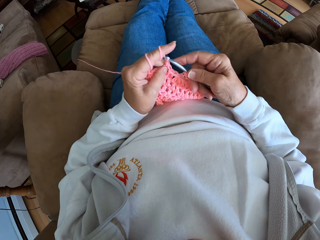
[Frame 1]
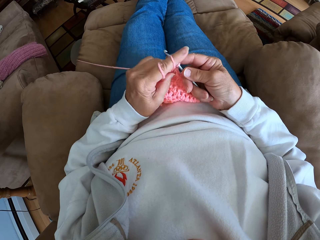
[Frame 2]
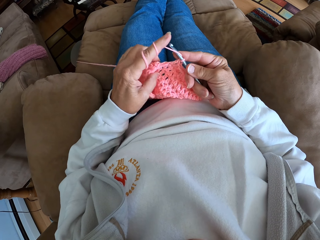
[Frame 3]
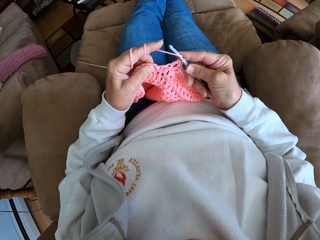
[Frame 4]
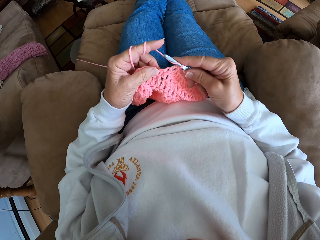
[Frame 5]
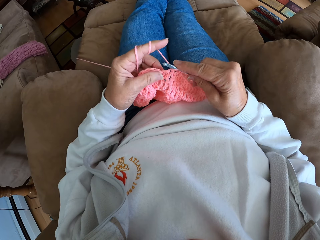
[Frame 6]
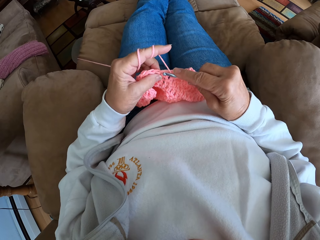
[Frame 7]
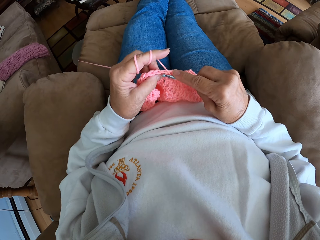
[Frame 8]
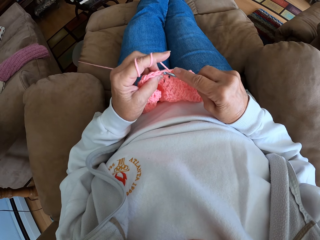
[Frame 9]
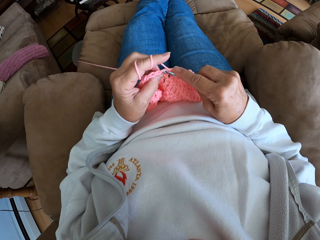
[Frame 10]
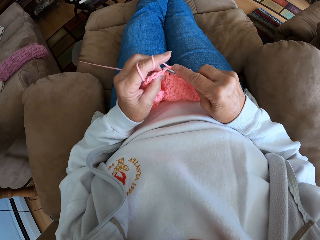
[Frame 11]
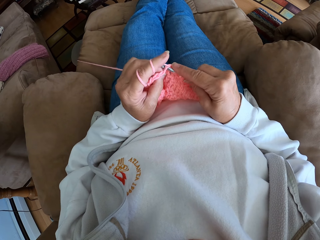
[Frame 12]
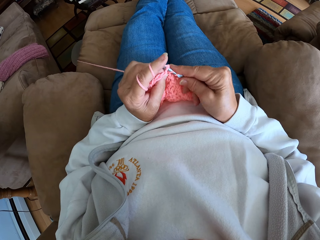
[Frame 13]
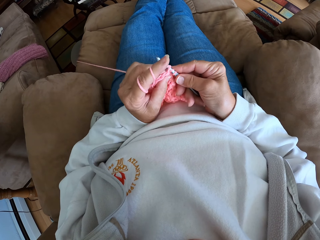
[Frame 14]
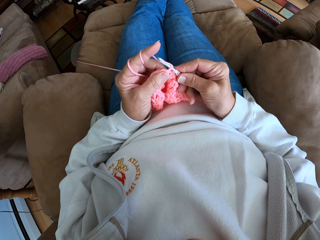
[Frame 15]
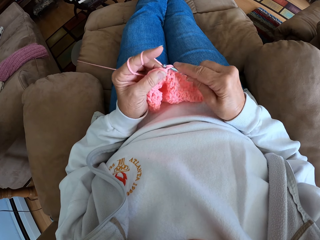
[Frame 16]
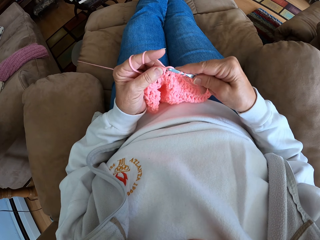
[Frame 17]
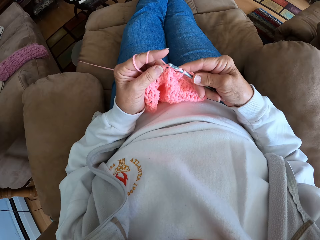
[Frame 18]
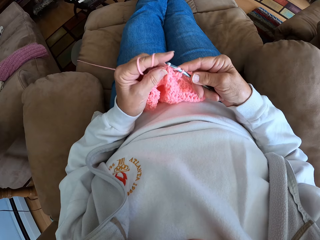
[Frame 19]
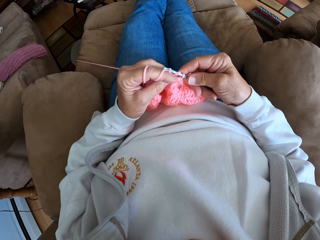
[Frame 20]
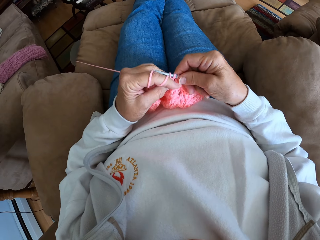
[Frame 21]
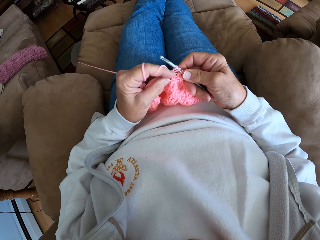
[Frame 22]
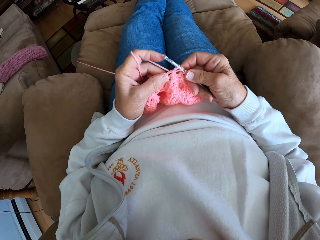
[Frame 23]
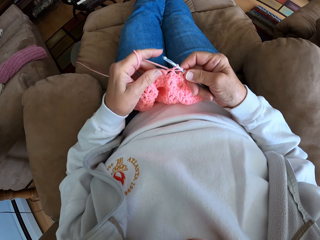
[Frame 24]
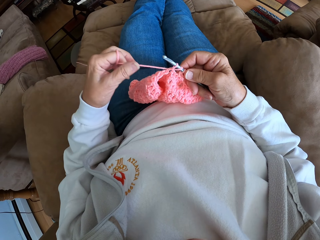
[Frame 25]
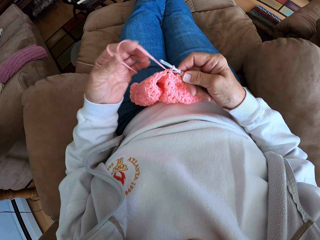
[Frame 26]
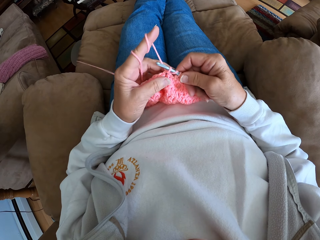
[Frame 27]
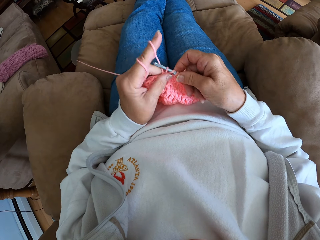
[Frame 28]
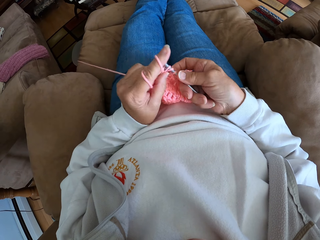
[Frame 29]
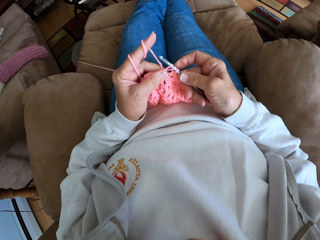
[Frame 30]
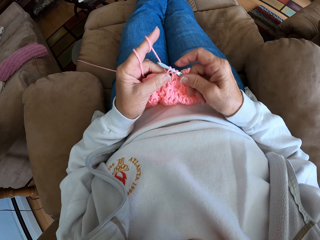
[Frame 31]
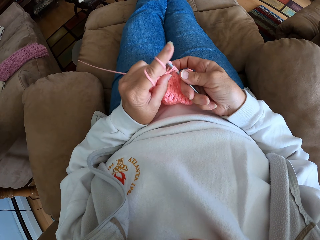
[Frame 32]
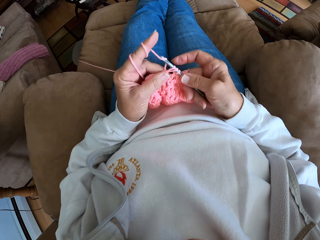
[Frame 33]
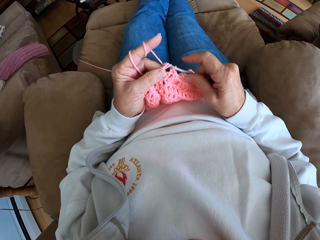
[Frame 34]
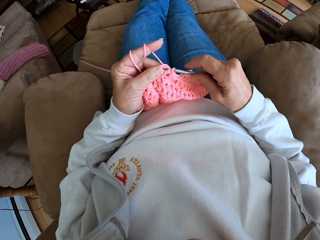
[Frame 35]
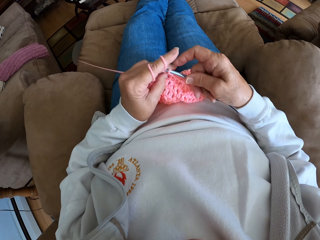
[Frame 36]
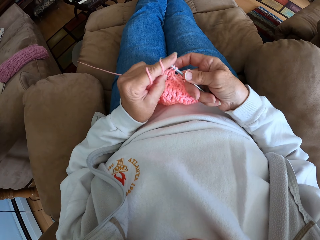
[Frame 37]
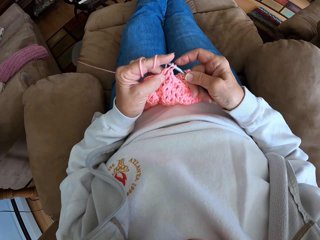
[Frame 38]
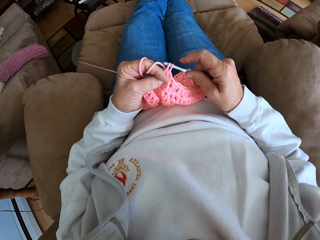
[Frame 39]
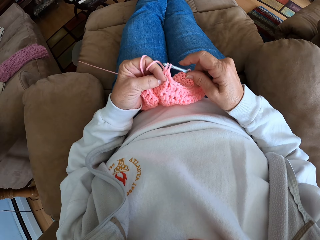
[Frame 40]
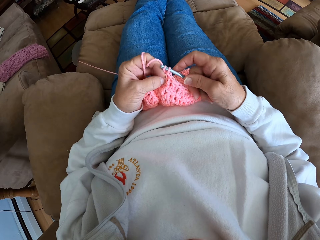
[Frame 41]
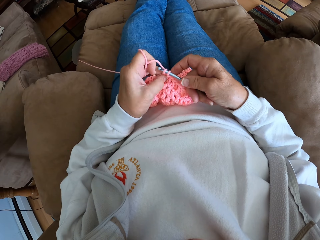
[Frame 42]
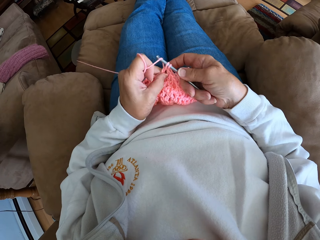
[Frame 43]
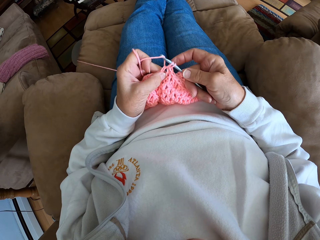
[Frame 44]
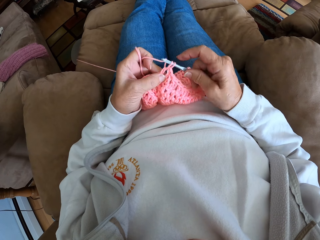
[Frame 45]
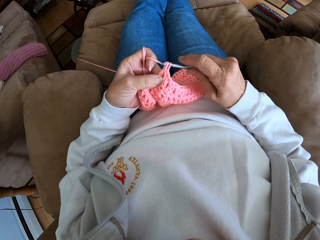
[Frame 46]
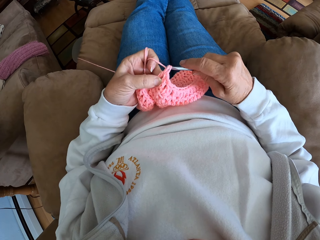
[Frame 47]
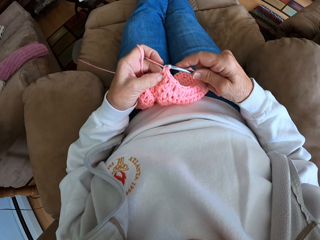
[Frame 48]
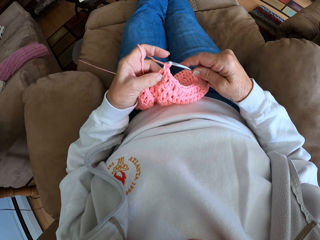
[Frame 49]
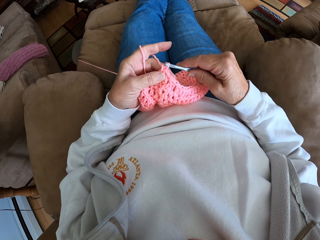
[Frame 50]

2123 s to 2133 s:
The camera wearer makes a stitch with a crochet hook. She rolls more yarn on her left finger. She makes a stitch with the crochet hook.

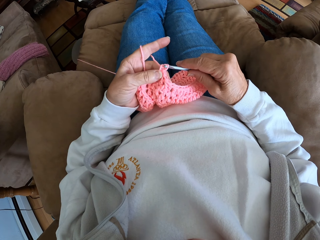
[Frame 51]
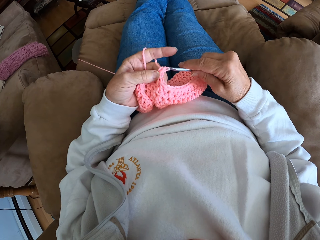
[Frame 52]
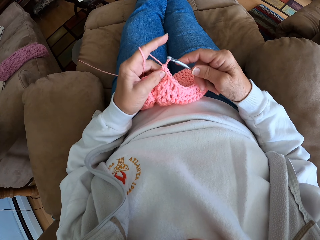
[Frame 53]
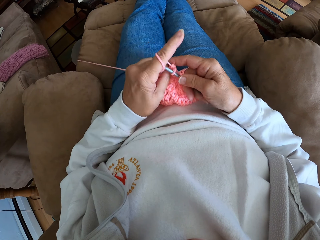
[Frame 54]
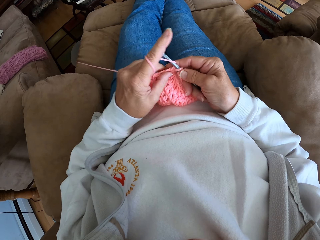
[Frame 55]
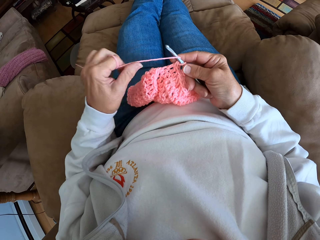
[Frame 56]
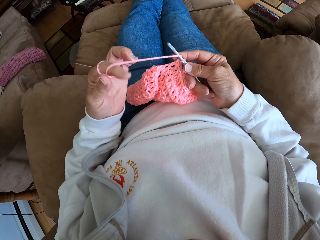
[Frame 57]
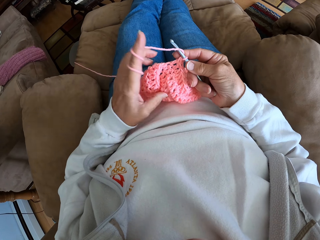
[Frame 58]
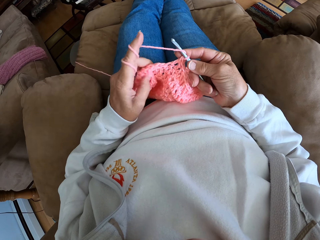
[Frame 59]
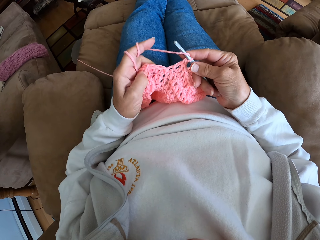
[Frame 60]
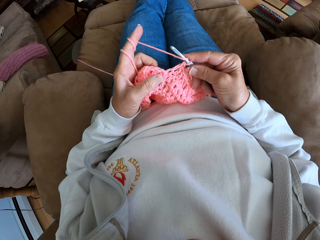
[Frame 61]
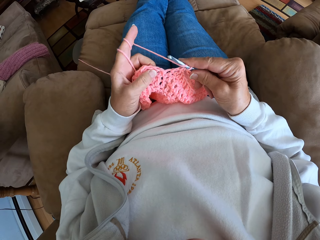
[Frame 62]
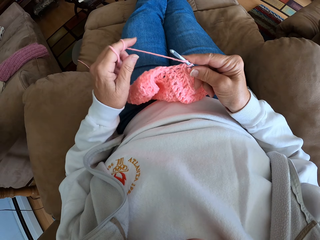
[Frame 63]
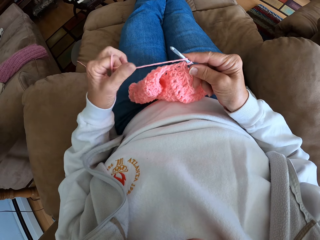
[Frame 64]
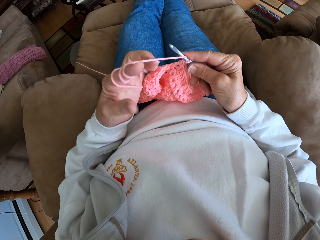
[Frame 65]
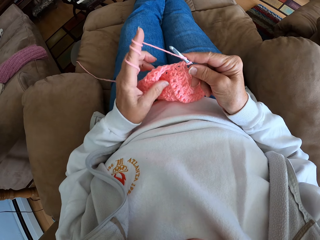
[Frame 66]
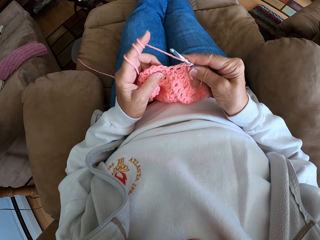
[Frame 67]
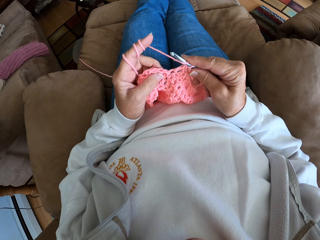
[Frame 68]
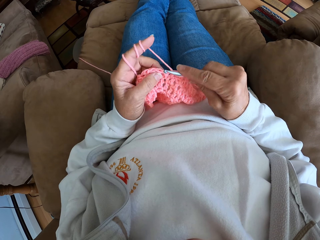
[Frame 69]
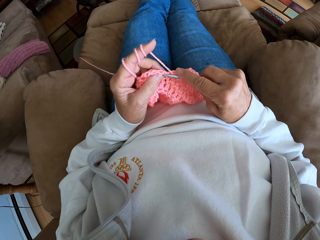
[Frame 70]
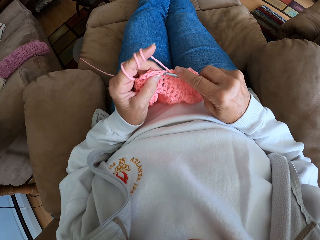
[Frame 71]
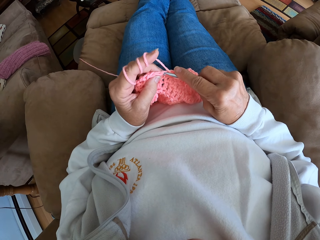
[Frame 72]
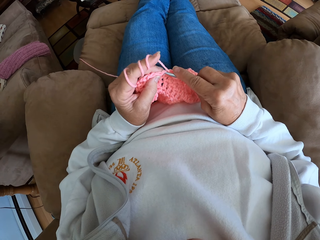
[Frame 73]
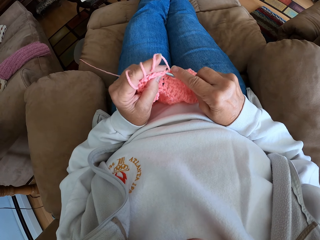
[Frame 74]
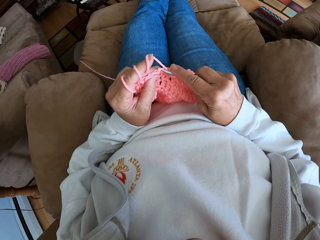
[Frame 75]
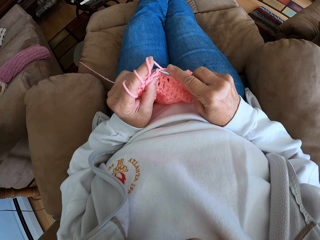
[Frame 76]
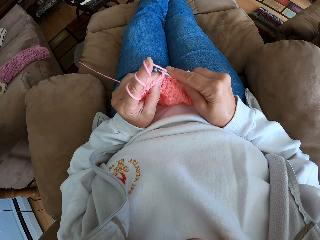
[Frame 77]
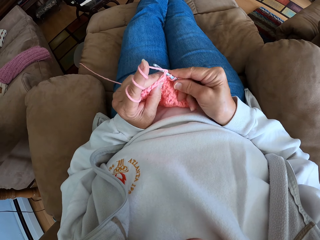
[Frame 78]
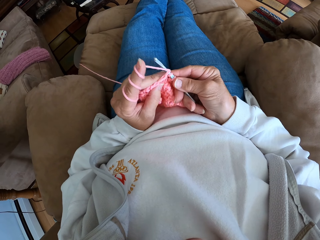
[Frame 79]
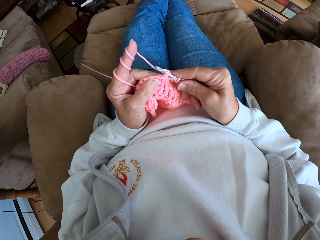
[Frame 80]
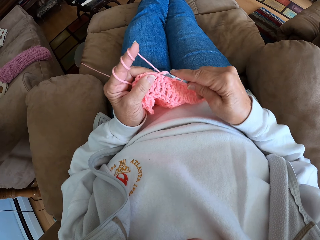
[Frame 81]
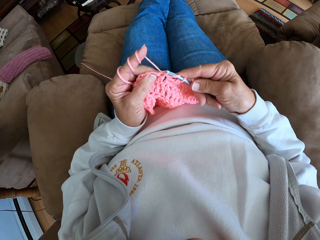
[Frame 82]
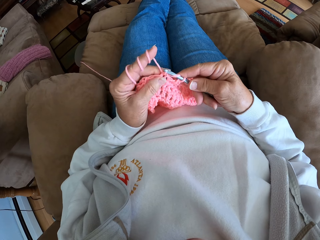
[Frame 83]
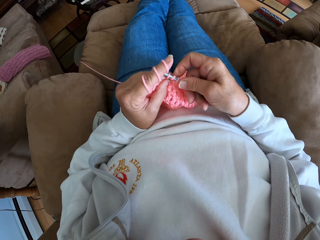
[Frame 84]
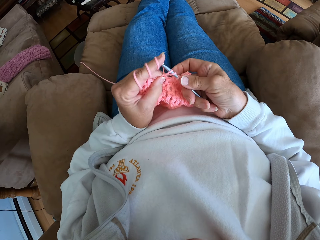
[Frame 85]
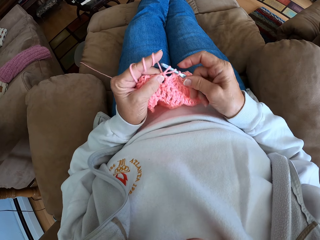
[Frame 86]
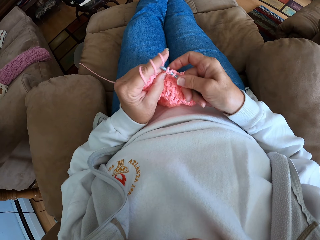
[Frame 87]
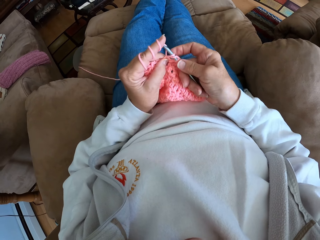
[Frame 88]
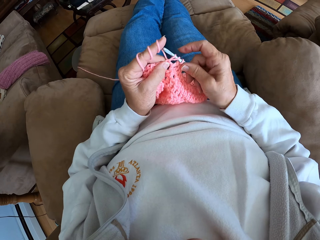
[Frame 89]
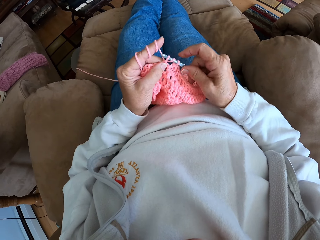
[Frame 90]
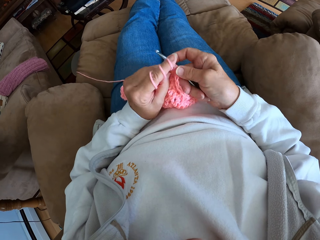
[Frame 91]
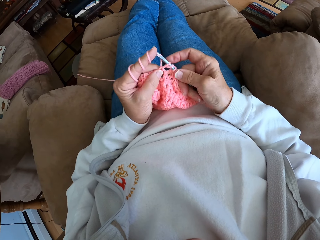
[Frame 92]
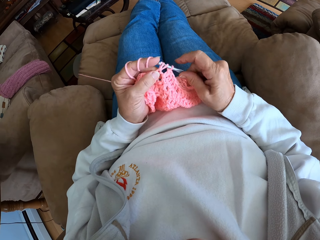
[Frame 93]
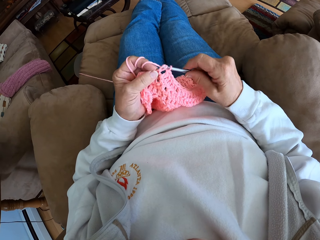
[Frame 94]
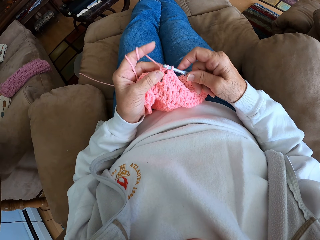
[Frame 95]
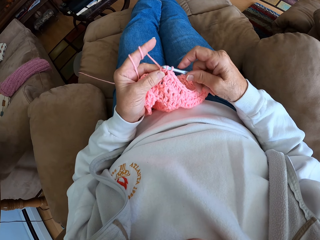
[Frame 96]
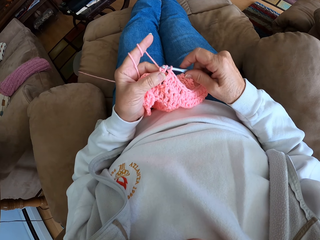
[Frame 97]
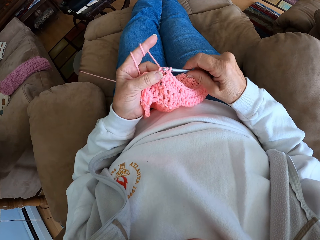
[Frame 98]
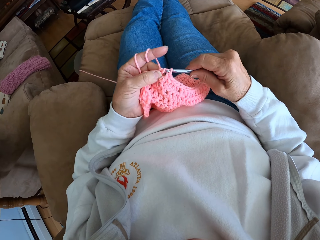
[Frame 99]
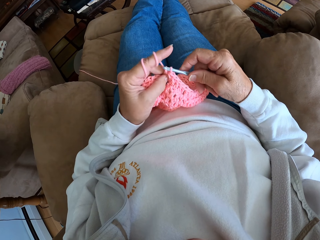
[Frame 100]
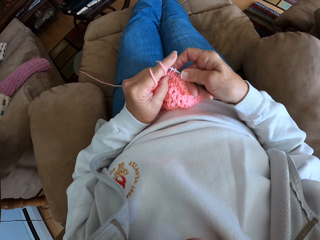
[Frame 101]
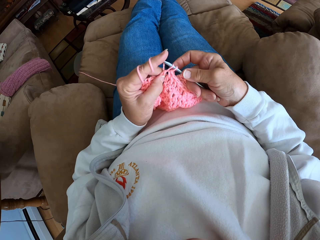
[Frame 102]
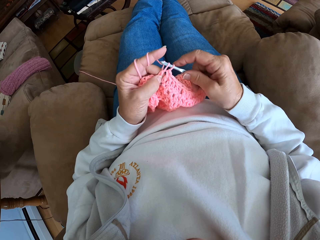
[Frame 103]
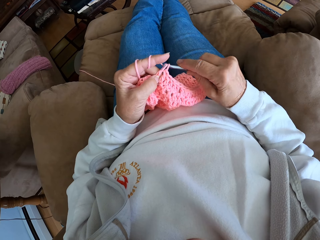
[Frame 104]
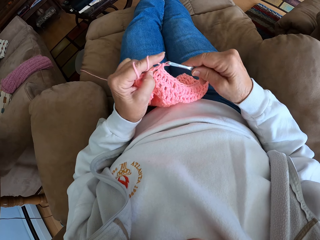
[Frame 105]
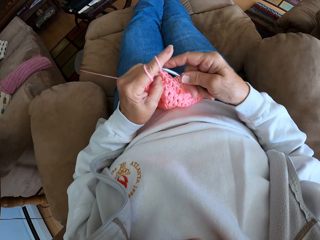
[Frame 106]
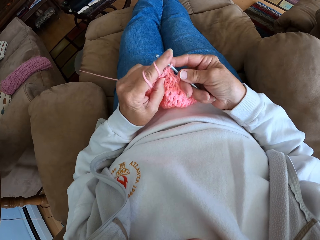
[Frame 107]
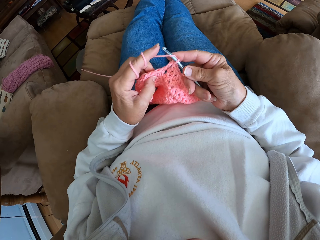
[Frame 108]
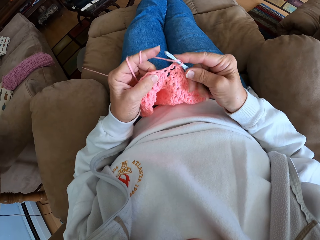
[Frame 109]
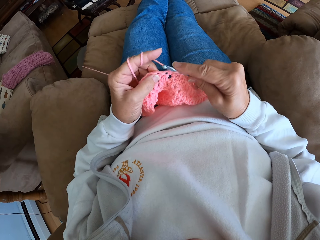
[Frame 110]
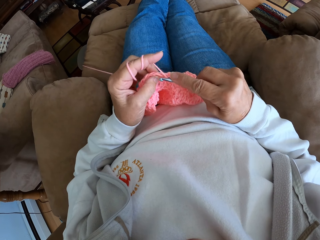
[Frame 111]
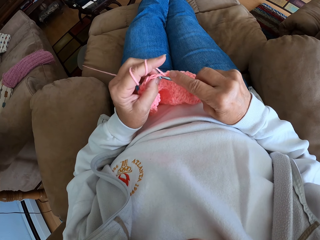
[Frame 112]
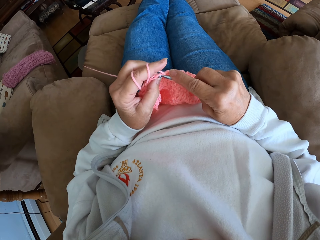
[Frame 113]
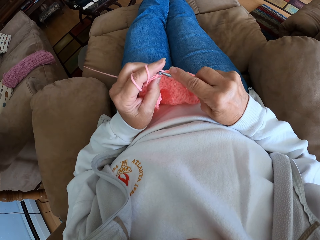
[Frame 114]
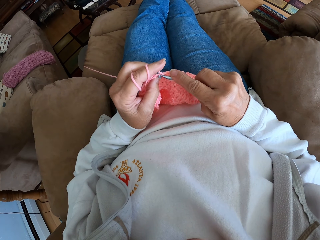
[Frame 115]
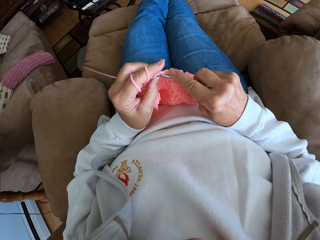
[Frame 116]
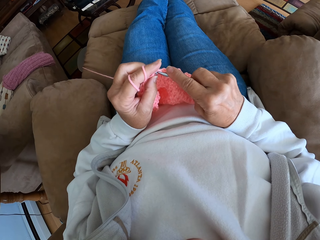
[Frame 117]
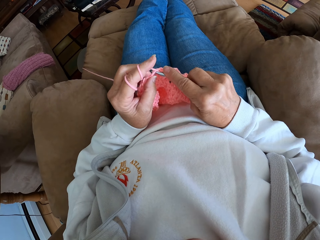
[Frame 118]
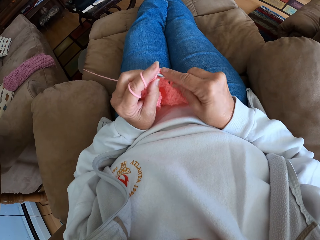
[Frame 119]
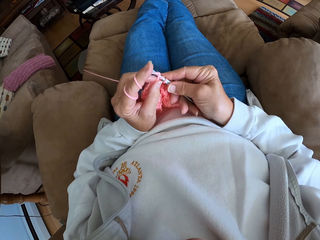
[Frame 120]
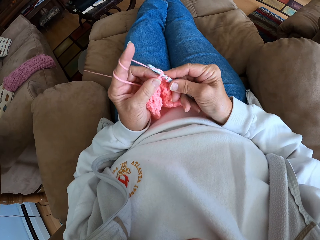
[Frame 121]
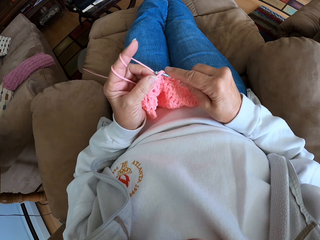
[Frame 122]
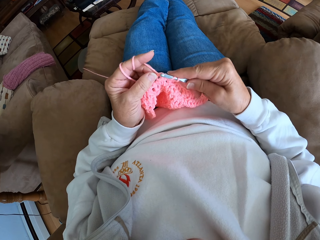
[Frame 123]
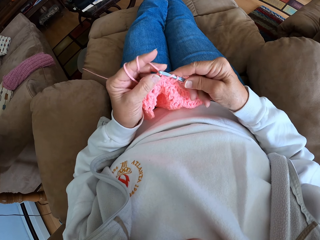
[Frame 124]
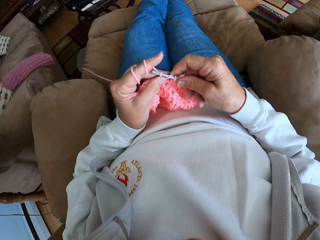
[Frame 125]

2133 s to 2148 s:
The camera wearer rolls more yarn on her left finger. She makes a stitch with a crochet hook.
